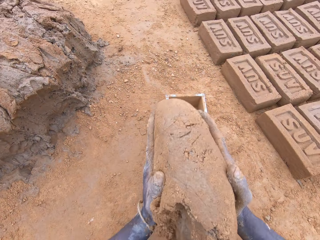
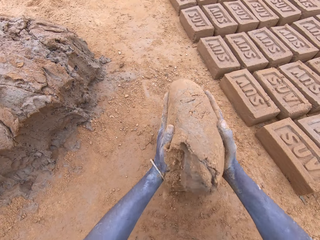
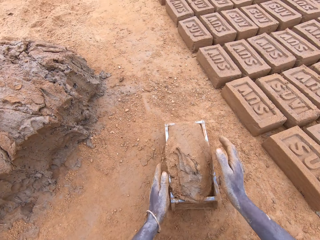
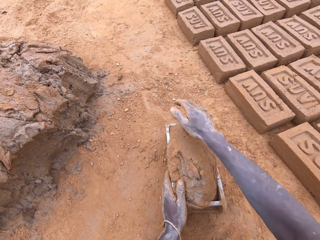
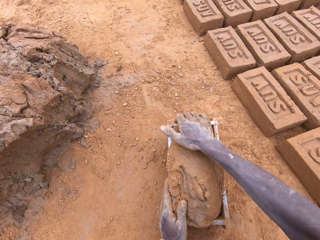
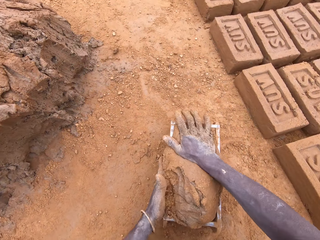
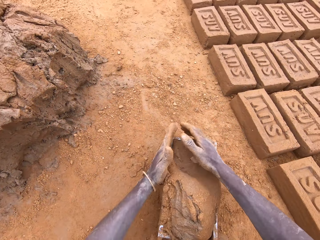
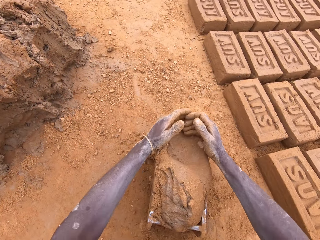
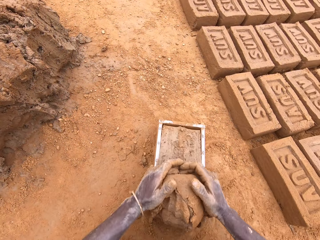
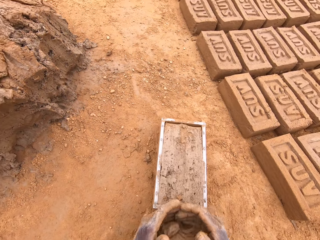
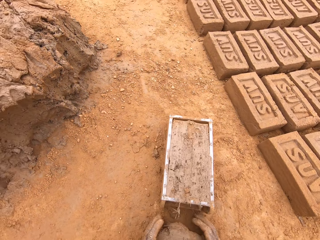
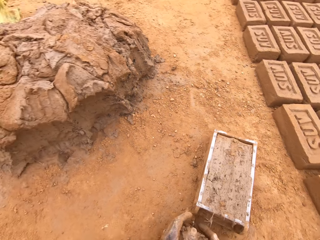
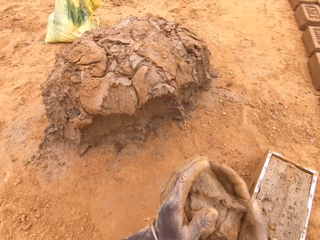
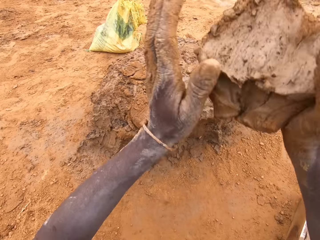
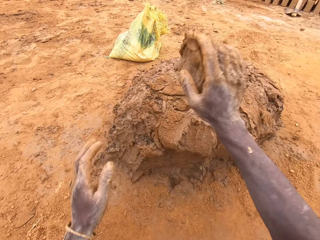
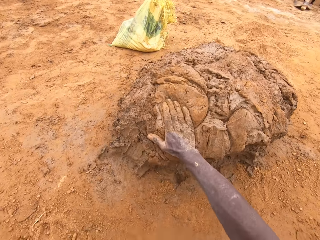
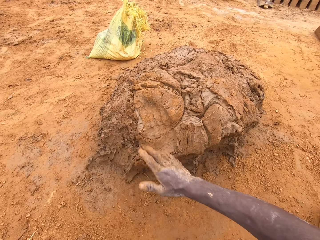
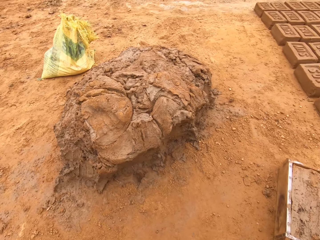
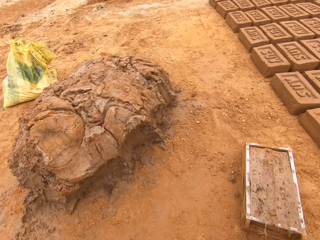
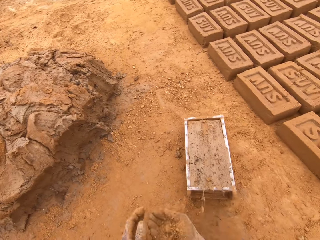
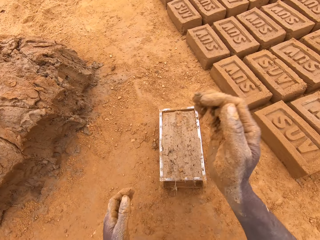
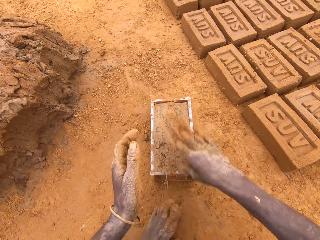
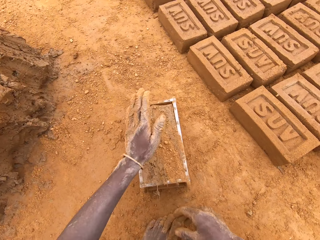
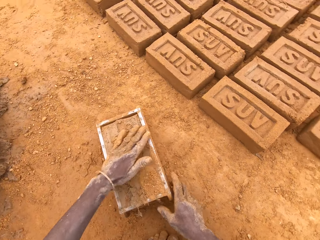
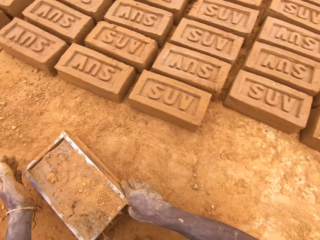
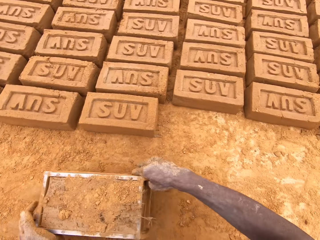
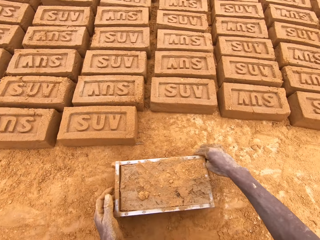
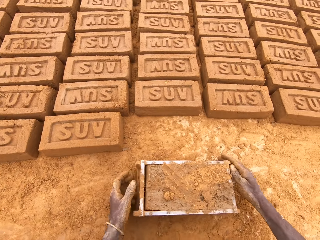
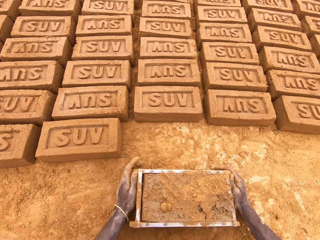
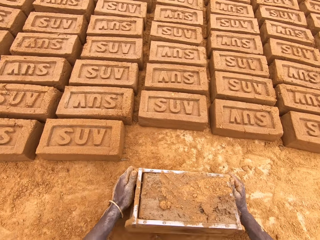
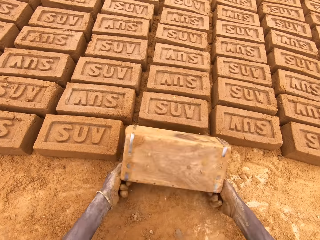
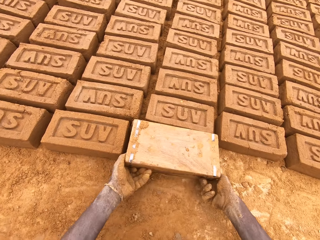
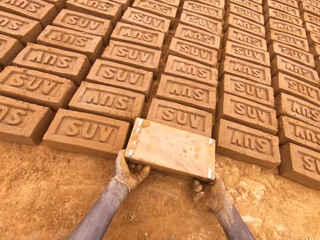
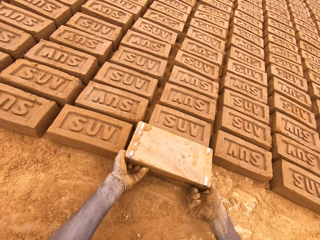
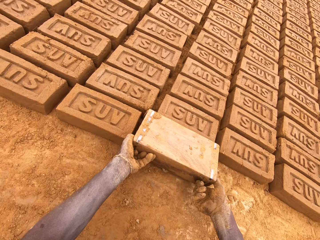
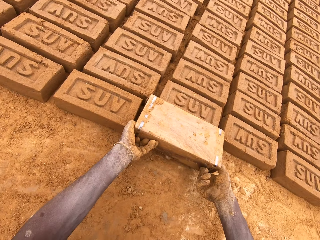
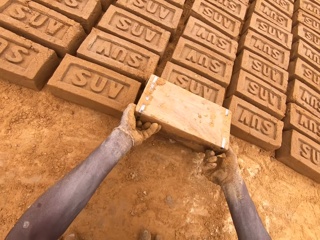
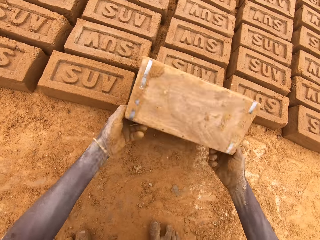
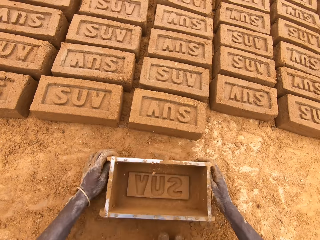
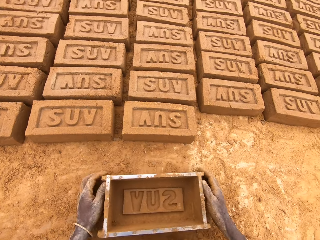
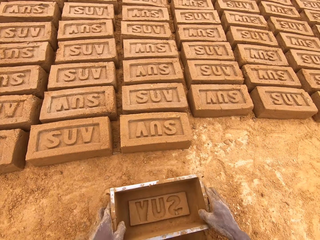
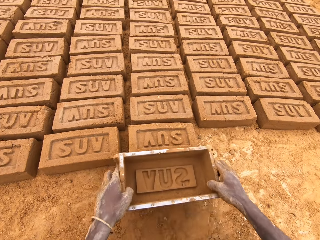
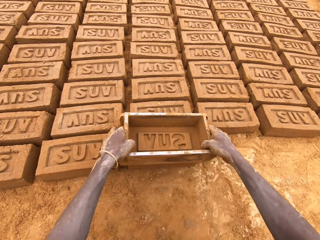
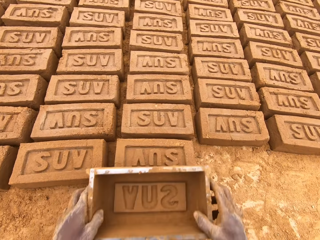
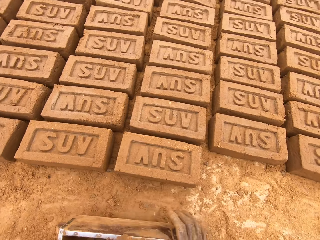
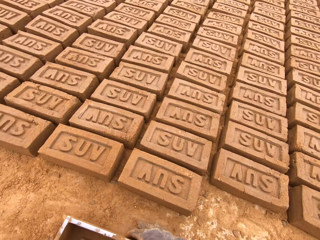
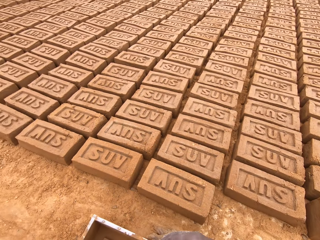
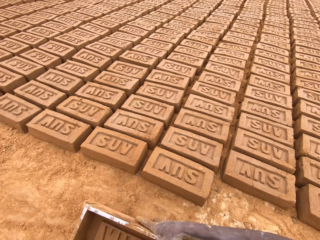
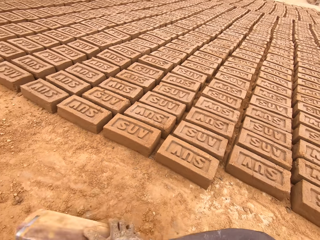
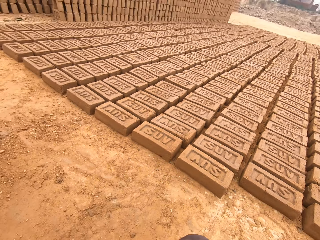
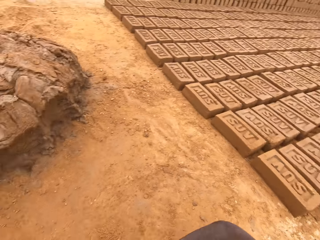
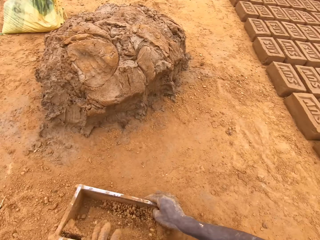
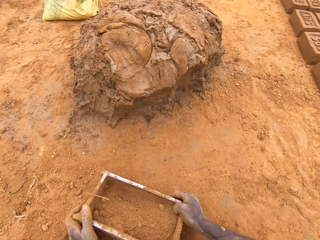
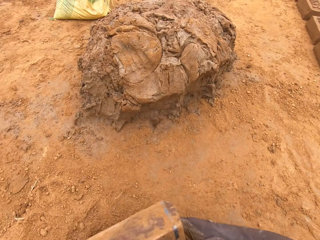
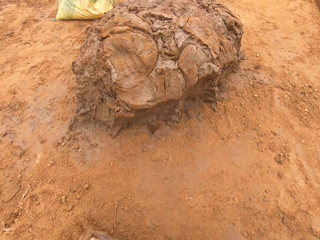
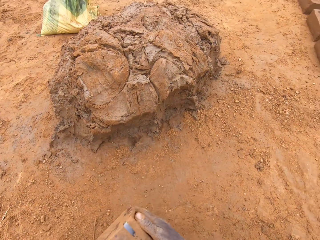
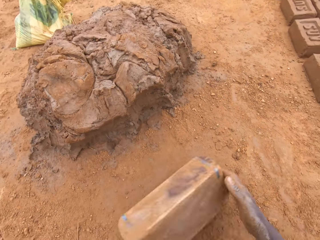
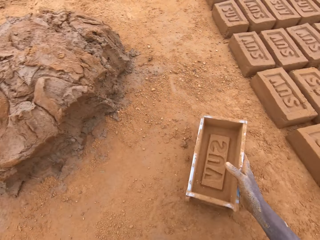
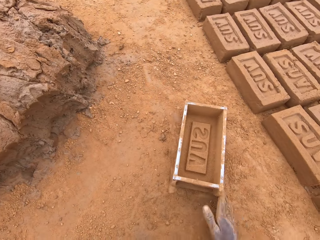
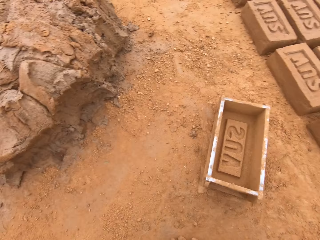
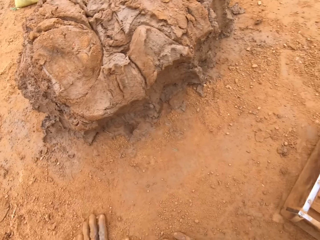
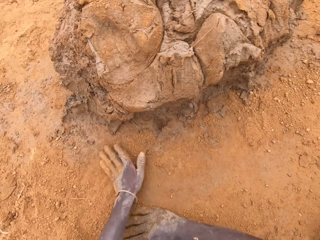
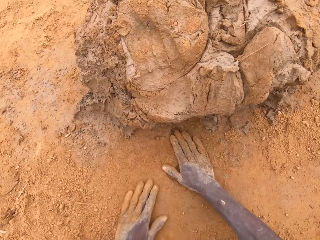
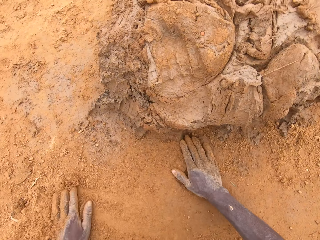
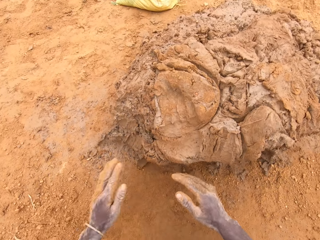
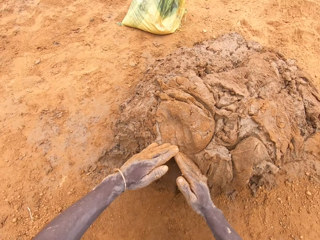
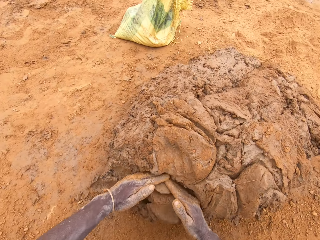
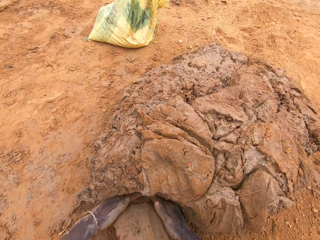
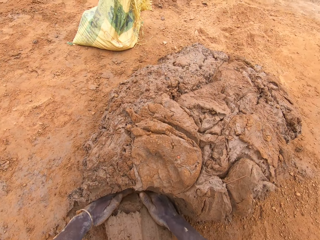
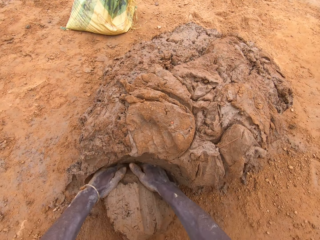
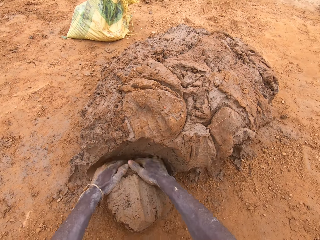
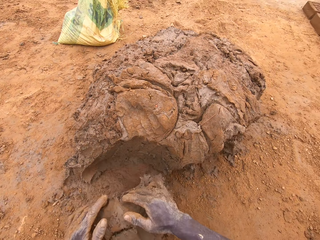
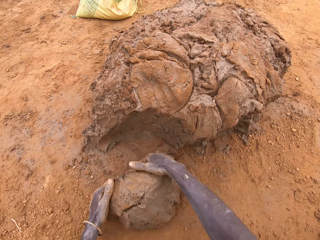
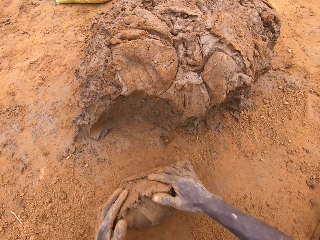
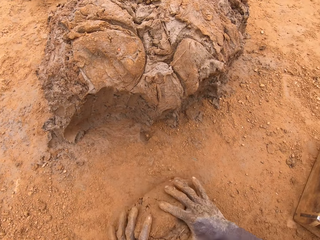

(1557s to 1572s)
The camera wearer puts mud or clay in a brick mould or box. They level the clay in the box. They cut the mud in the brick mould. They throw the mud on a heap of mud. They throw soil on the clay. They move the box. They put the brick on the ground from the brick mould. They invert the box. They pull the box. They move the box. They put sand in the brick mould. They pour the sand from the brick mould. They rub hands on the ground. They cut the mud on the heap of mud. They scoop the clay with the hands.

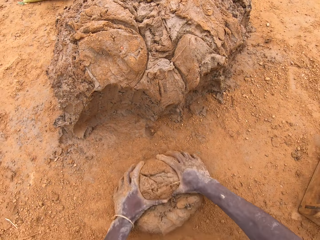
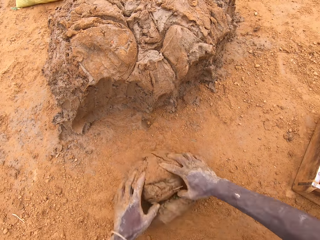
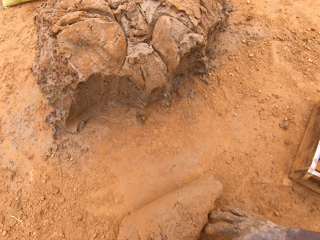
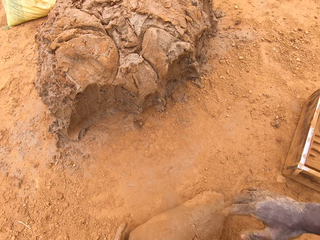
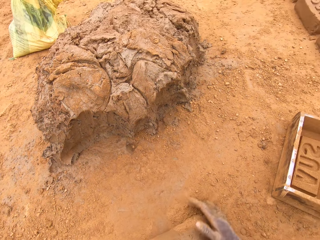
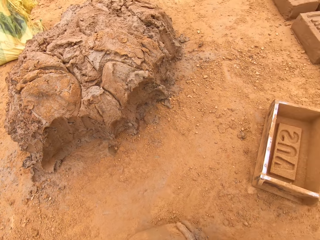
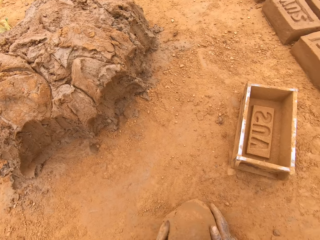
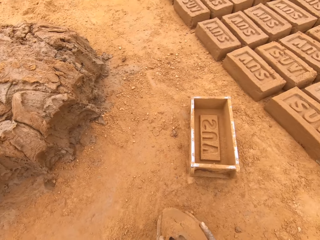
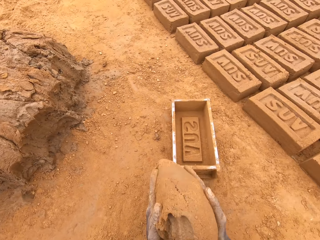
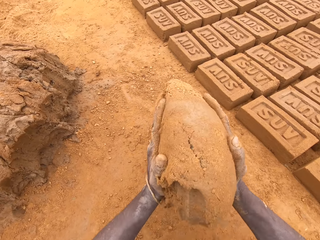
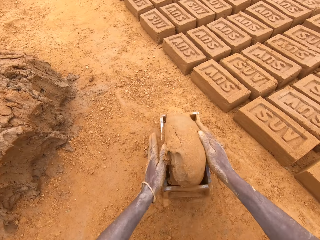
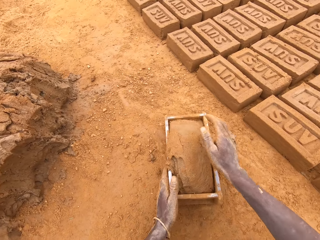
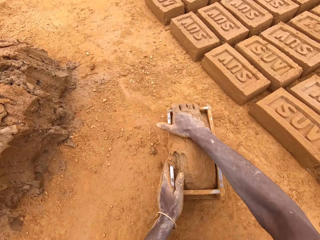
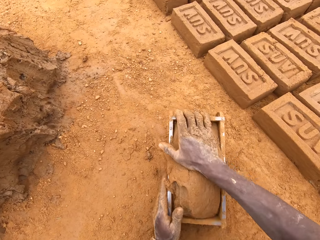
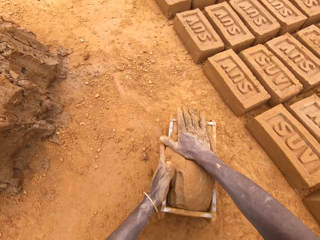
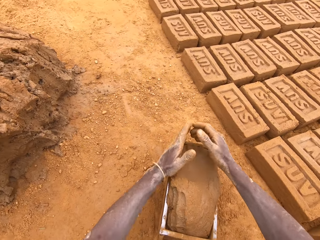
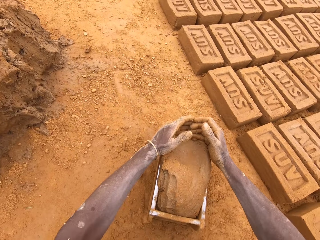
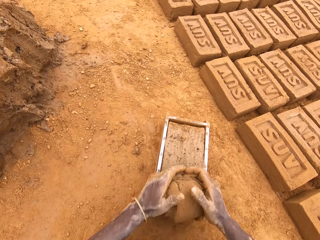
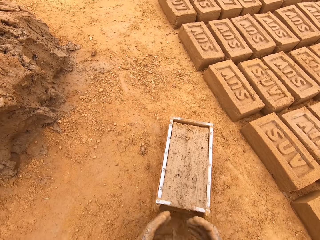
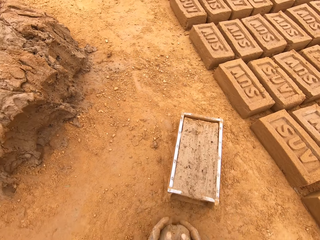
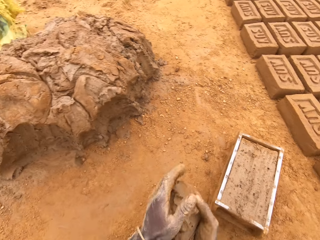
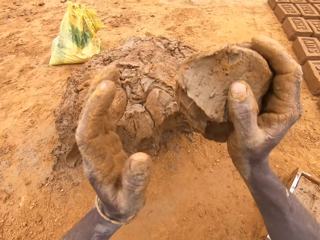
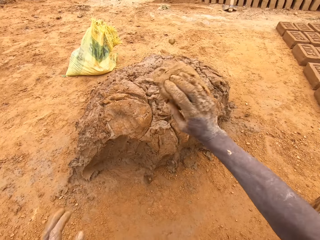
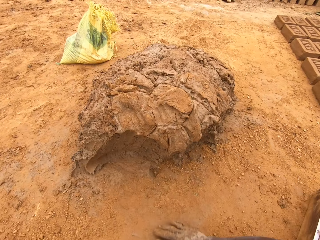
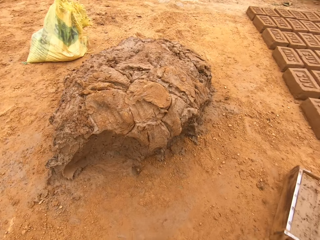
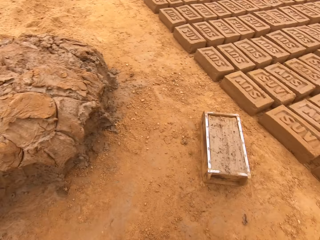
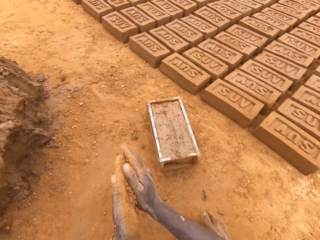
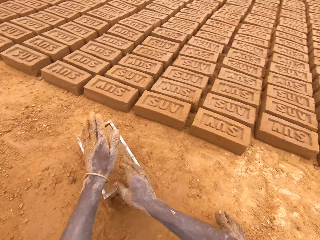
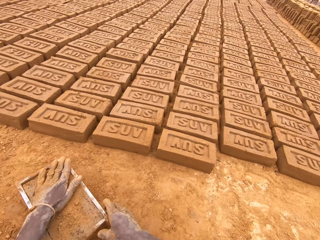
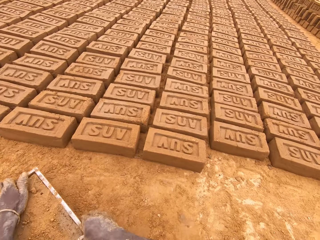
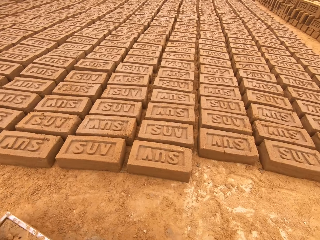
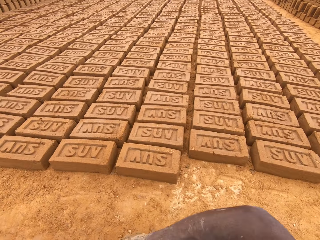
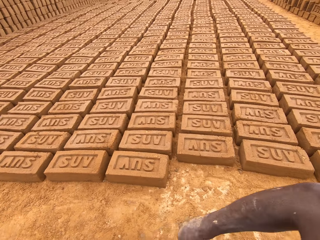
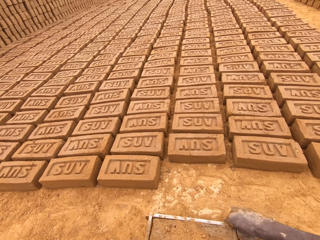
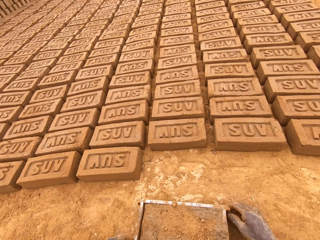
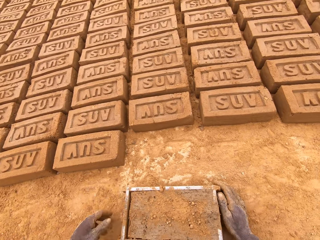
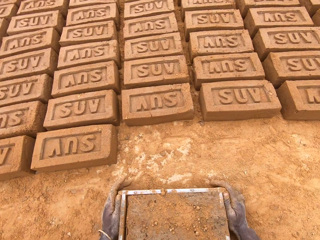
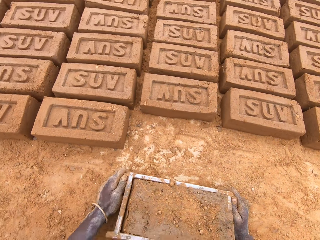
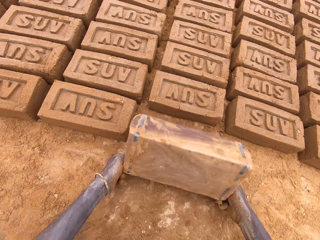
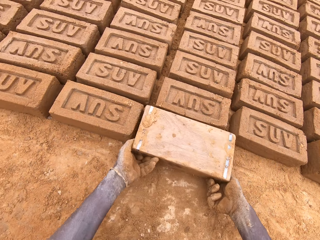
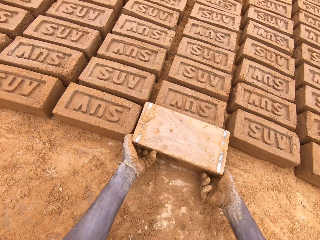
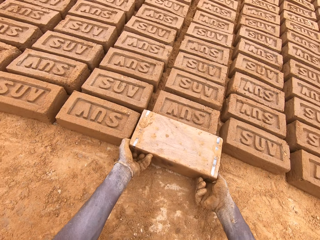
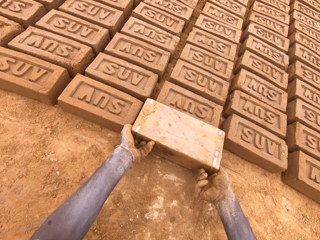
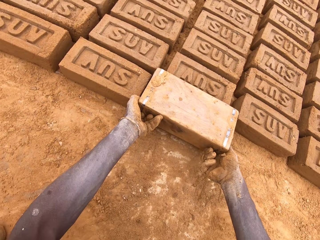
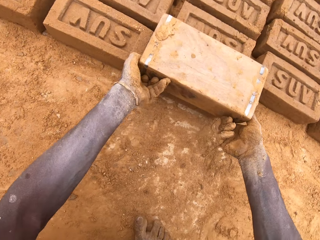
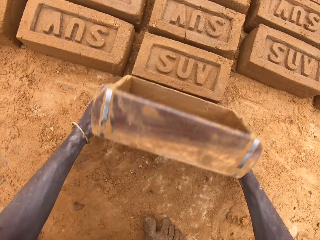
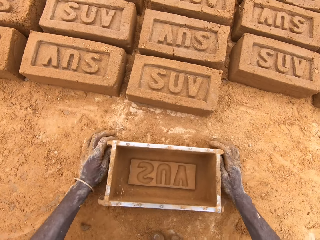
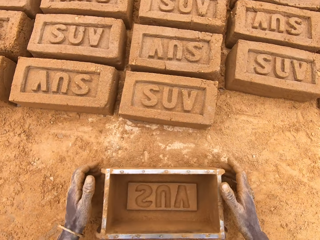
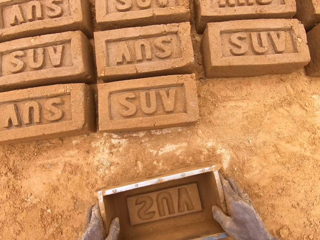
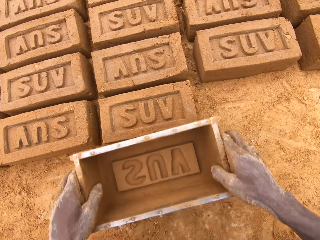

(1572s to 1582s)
The camera wearer moulds mud or clay on the ground. They put the mud in a brick mould or box. They level the clay in the box. They cut the mud in the brick mould. They throw the mud on a heap of mud. They move the box. They invert the box. They put the brick on the ground from the brick mould. They pull the box.
